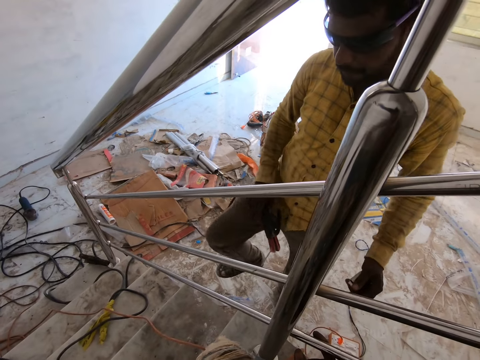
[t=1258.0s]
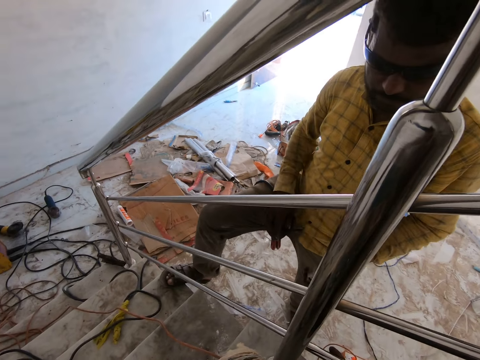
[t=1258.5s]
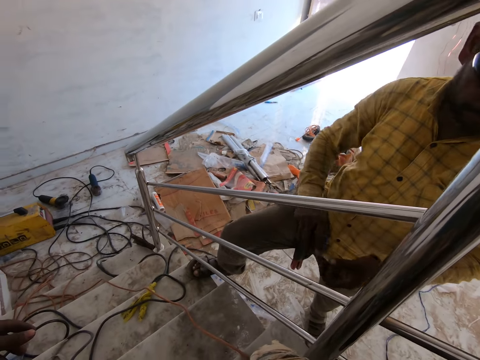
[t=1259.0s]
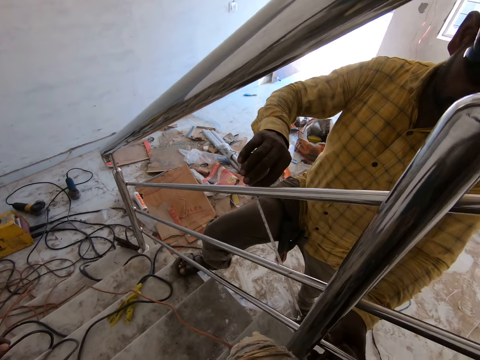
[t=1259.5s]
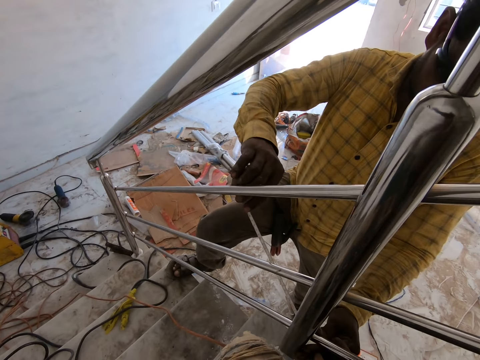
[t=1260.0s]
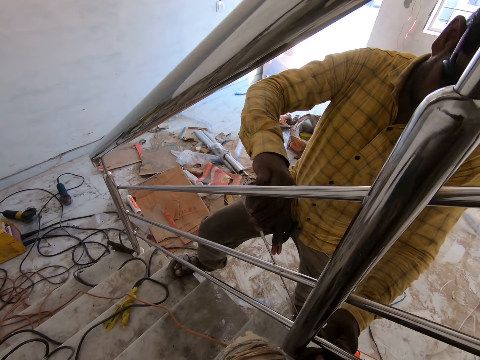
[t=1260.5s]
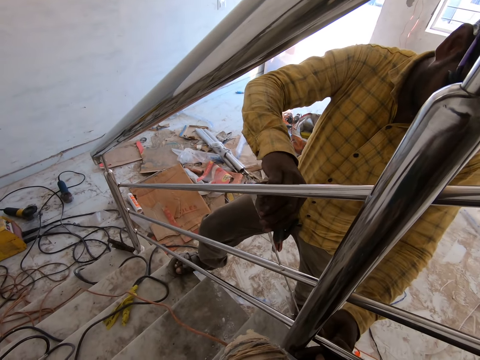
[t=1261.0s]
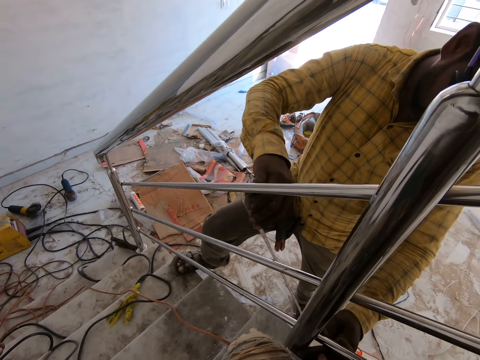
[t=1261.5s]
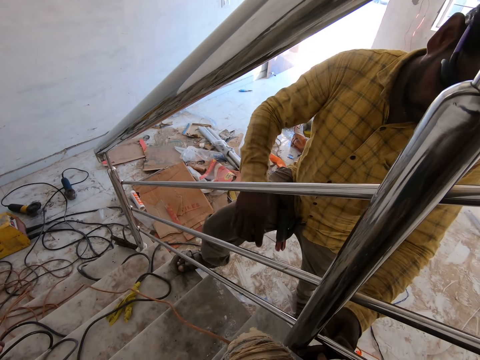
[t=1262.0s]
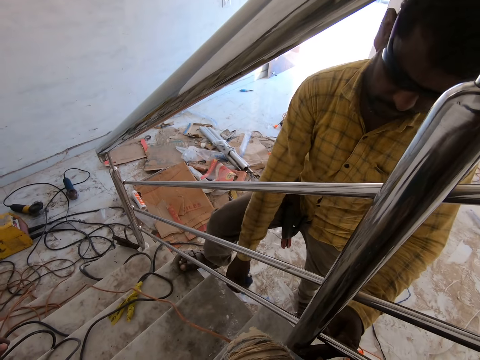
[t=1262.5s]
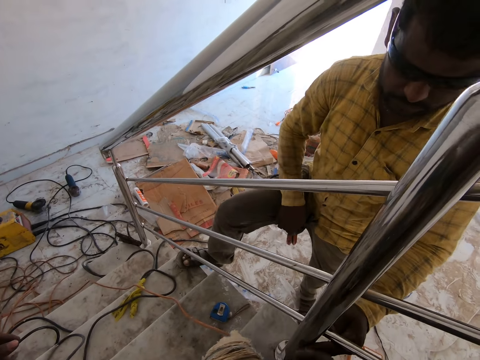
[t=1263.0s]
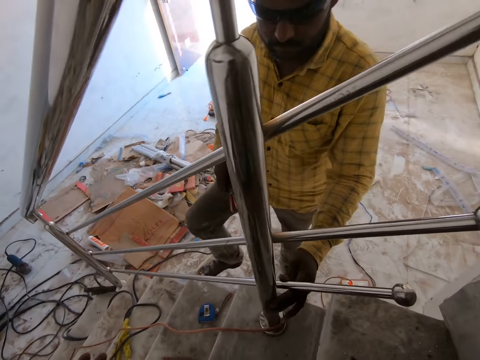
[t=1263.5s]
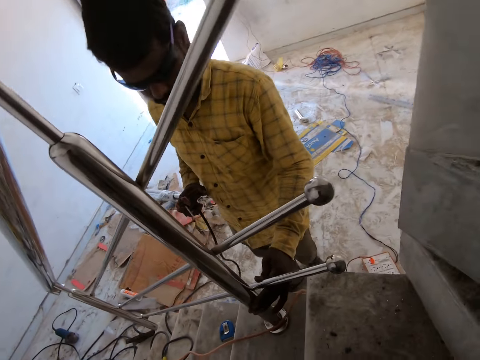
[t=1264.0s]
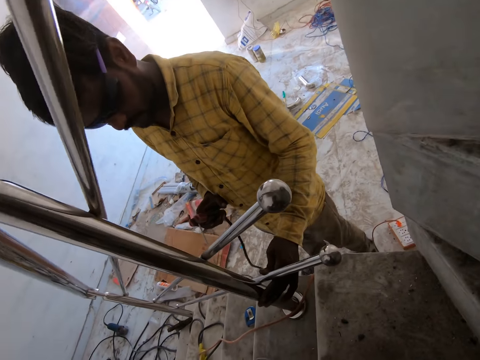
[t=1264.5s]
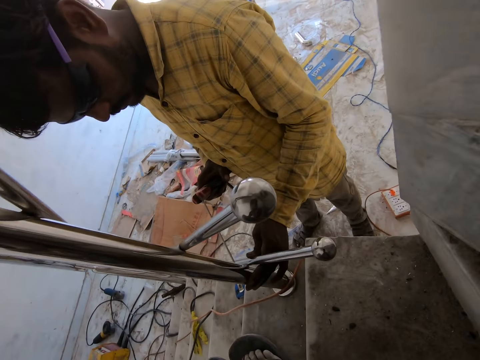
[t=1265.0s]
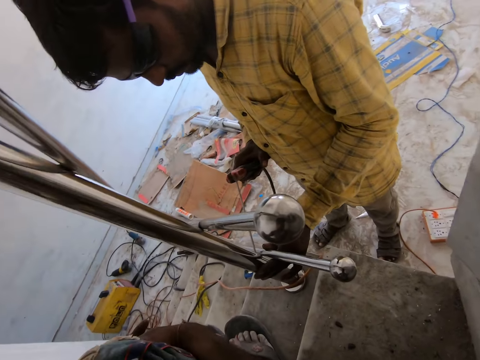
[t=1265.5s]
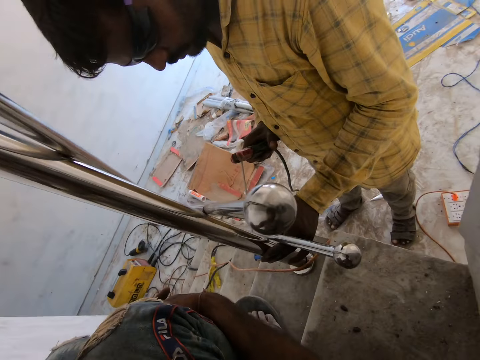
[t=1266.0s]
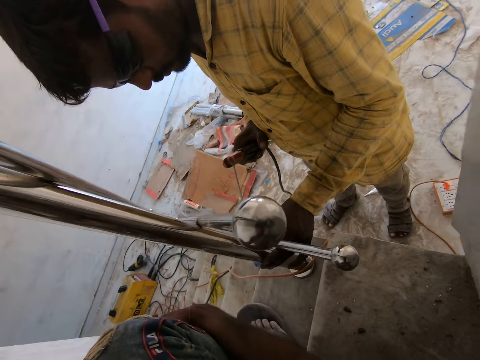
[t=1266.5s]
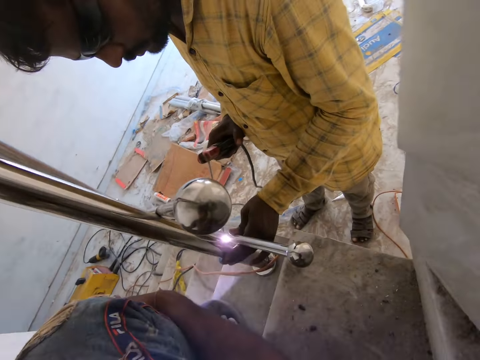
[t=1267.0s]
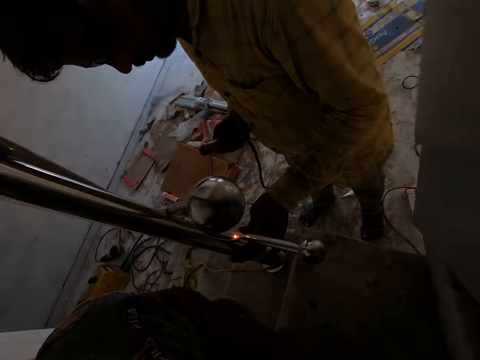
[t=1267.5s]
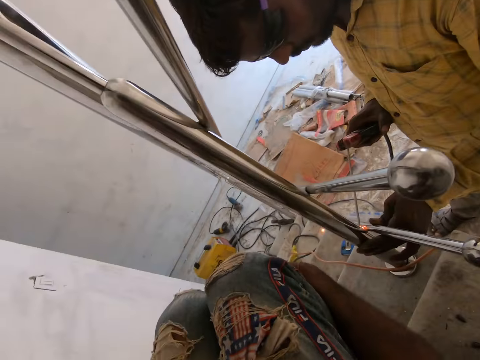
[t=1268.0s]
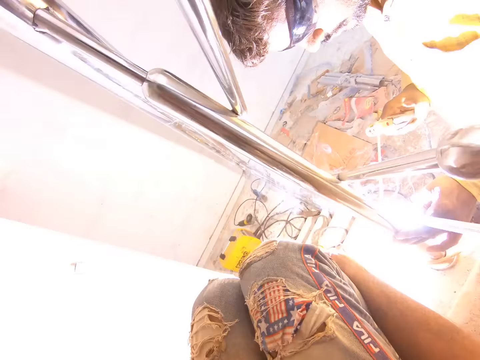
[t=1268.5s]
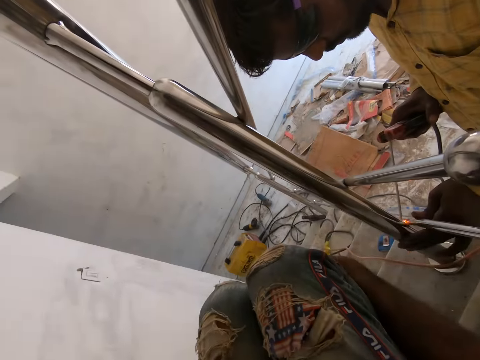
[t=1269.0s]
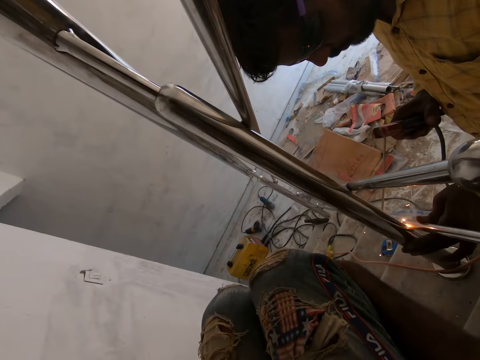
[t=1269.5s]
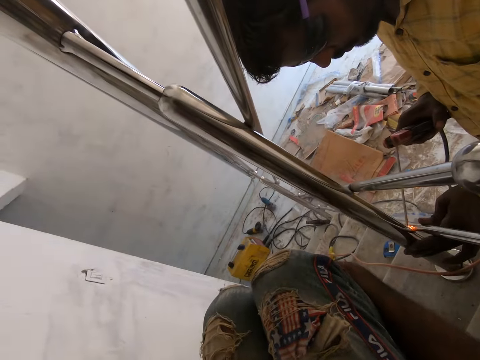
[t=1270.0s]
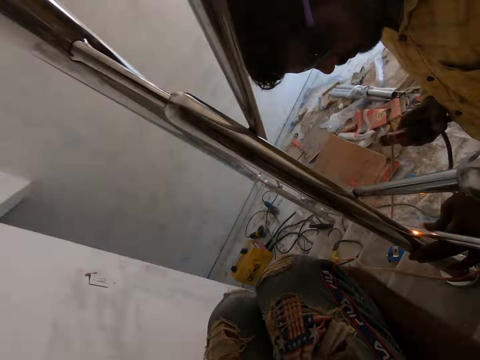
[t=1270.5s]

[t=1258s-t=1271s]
The man places his right leg on the staircase step. He passes the tape measure in his left hand to his right hand, draws out the blade of the tape measure in his right hand with his left hand, and measures the metal tubes with the tape measure in his right hand. He drops the tape measure on the staircase step with his right hand. He removes his right leg from the staircase step and picks up the electrode holder from his right thigh with his right hand. He aligns a stair rail. He welds the metal tube to the baluster with the electrode stick connected to the electrode holder in his right hand.

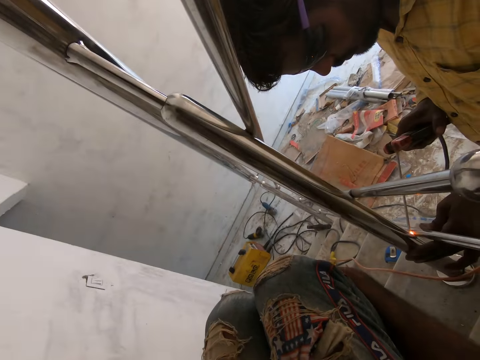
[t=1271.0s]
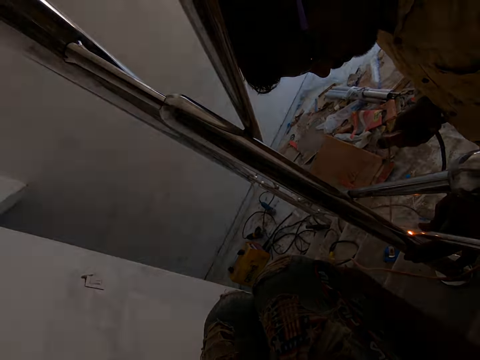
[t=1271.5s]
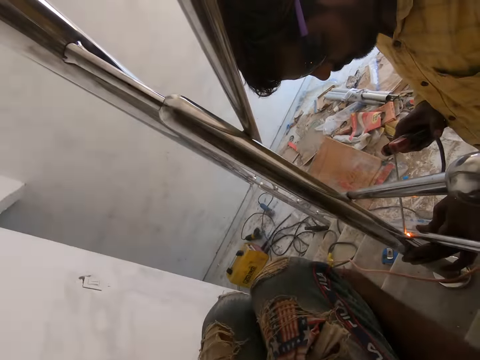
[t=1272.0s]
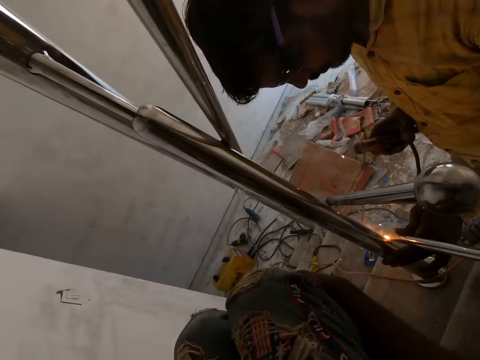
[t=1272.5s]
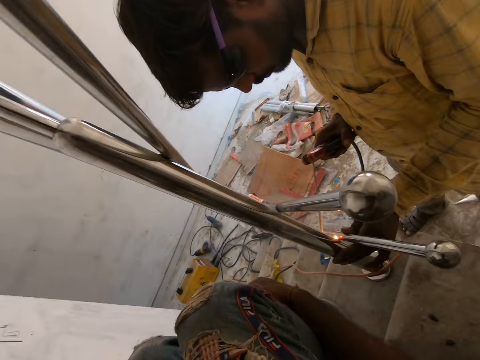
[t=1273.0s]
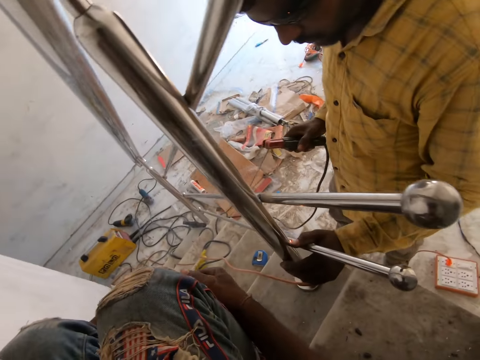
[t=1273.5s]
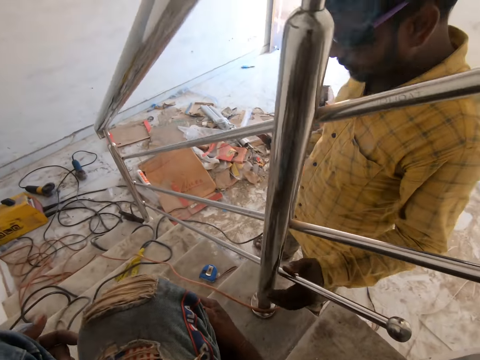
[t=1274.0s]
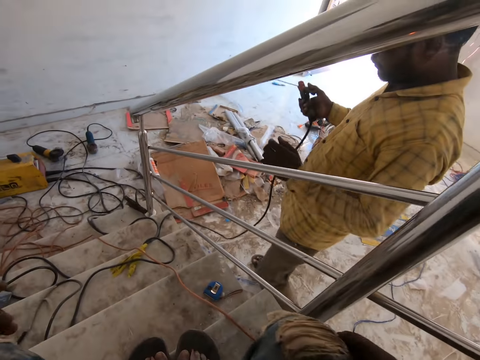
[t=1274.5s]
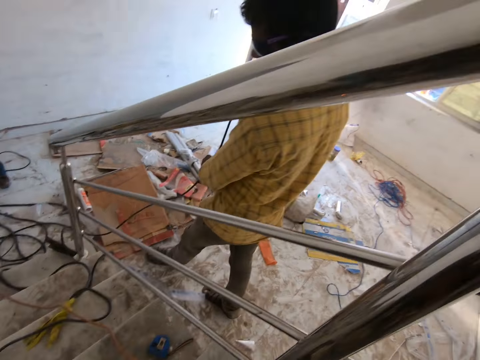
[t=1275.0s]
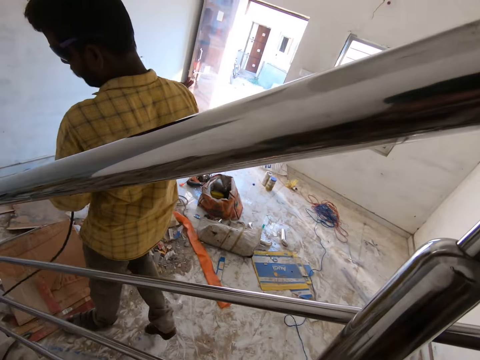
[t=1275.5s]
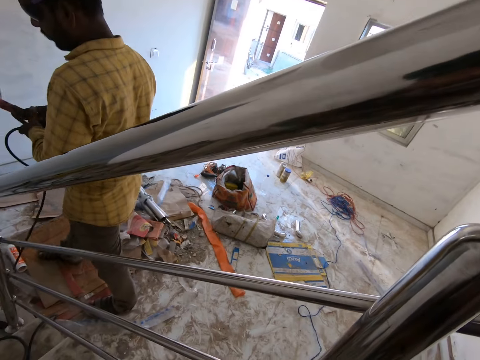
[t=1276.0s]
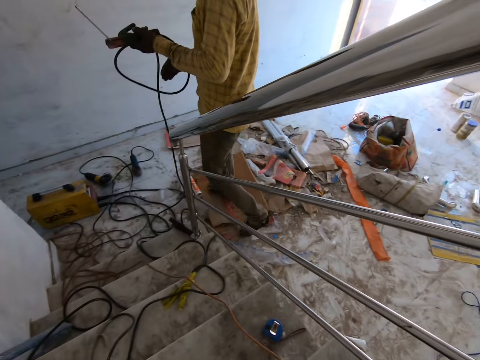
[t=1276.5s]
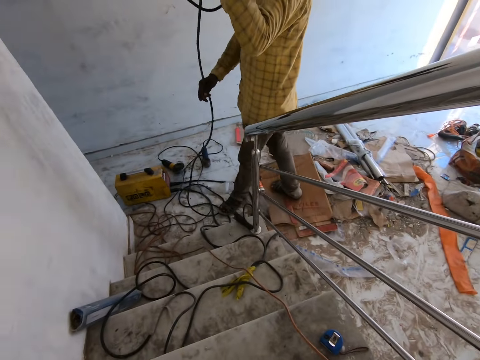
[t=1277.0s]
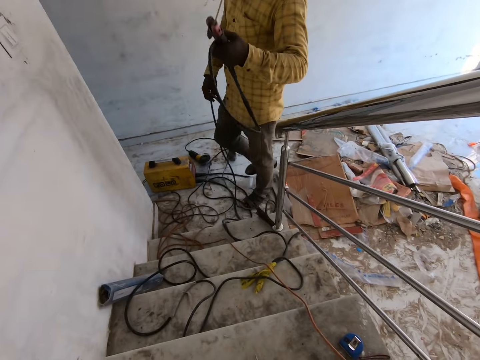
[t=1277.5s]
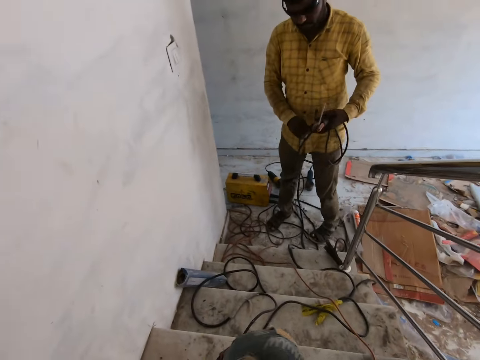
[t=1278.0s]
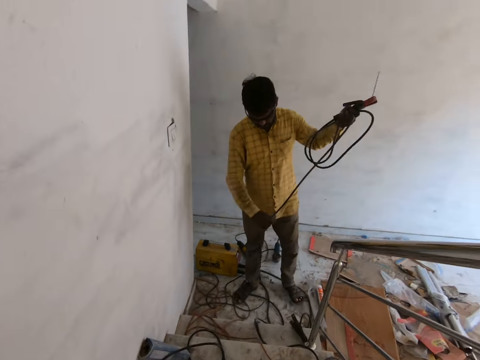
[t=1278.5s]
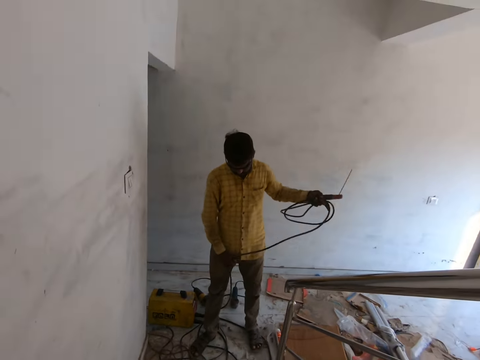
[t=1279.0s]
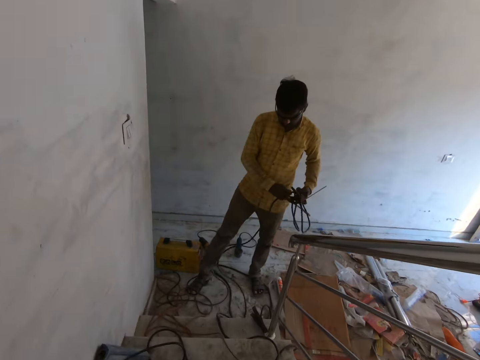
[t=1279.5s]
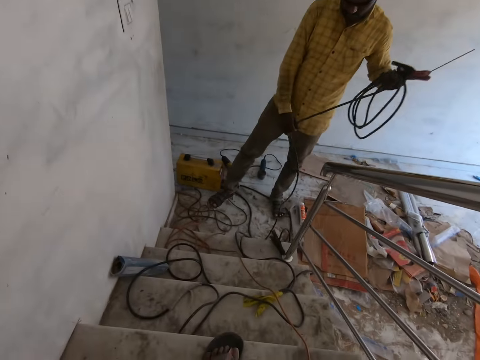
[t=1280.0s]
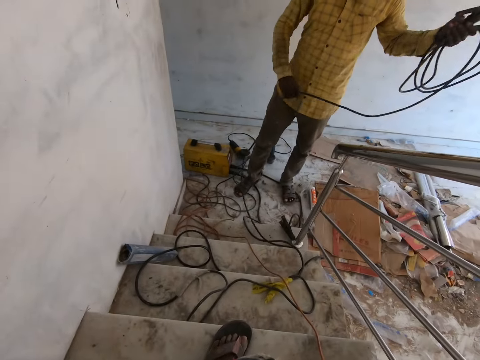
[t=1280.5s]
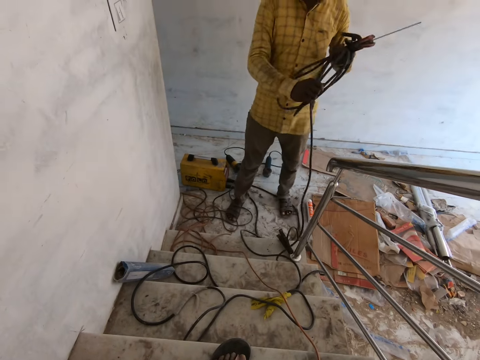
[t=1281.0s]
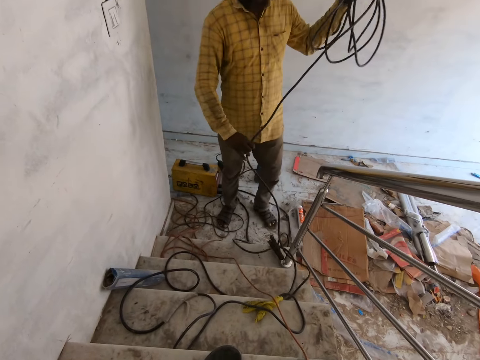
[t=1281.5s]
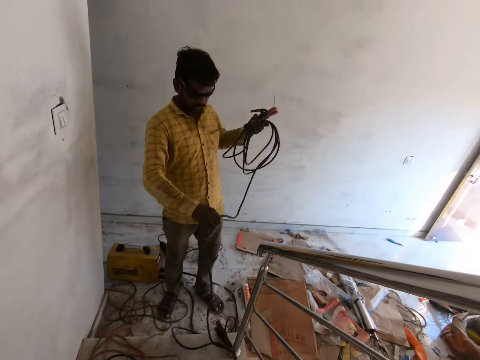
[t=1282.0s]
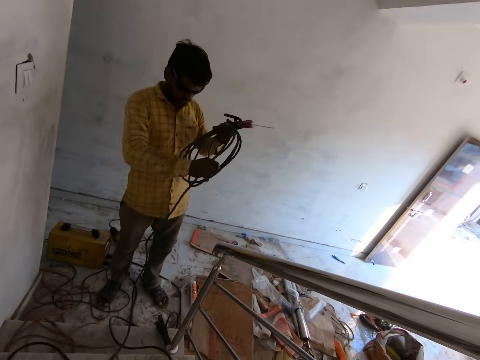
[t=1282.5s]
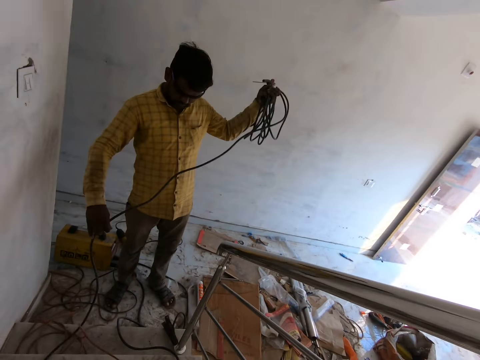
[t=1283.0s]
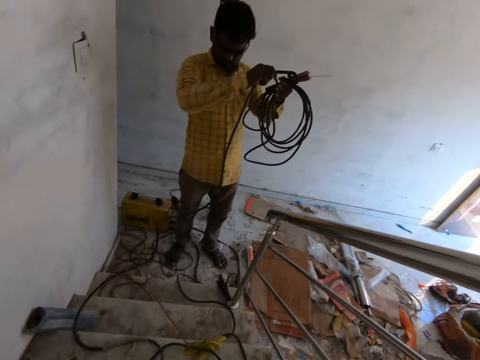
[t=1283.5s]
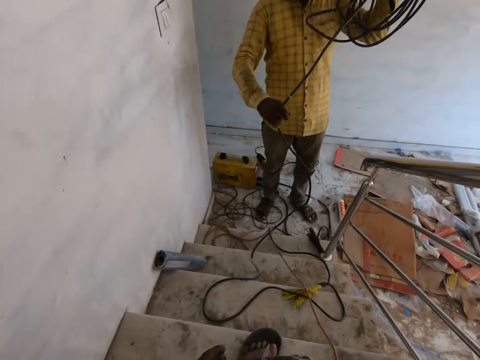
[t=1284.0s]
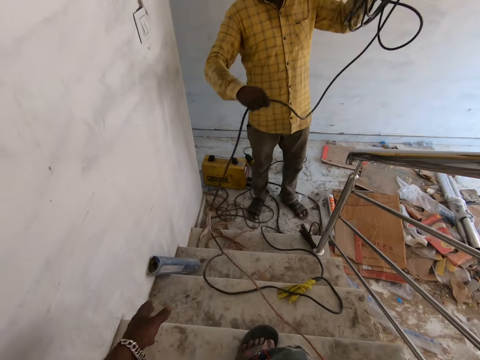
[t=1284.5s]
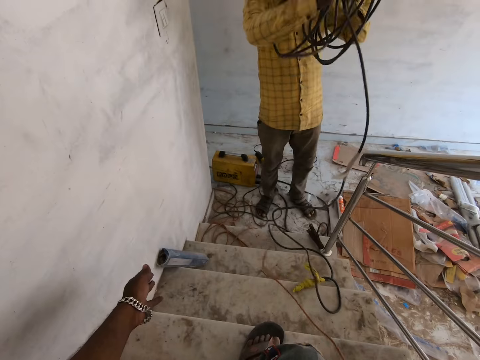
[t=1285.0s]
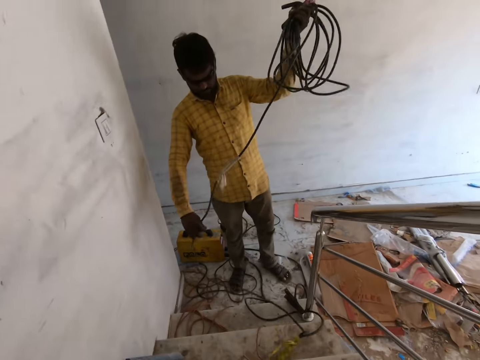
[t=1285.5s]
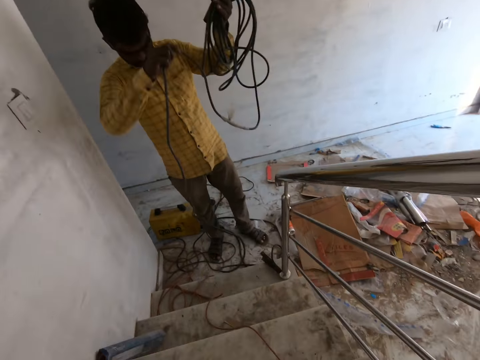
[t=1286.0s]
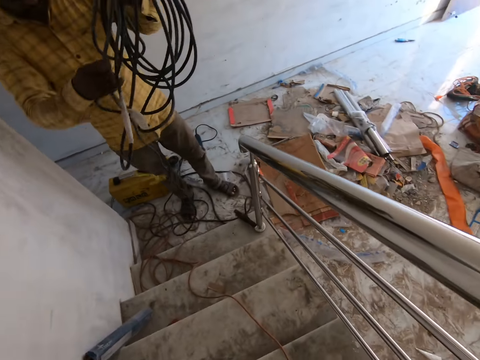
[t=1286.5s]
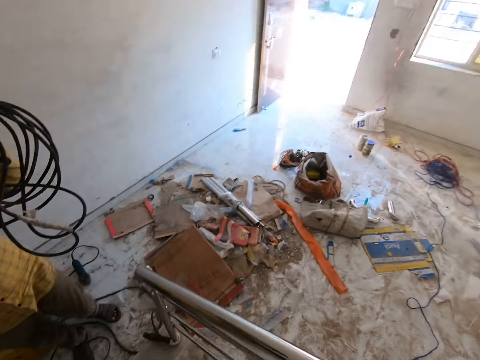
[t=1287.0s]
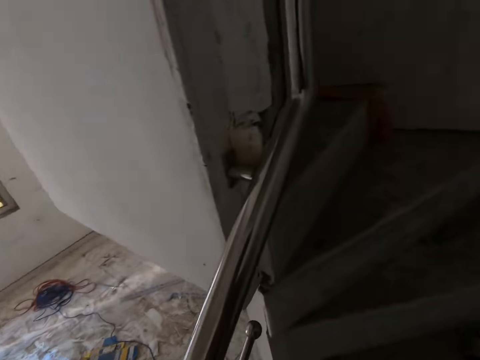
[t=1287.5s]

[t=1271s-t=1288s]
The man presses the metal tube with his left thumb. He walks in the room. He folds the cord of the electrode holder, or welding machine cable, with his left hand. He passes the electrode holder in his right hand to his left hand and folds the cord of the electrode holder with his right hand. The camera wearer sways a hand. They interact with the man. They straighten a hand. The man folds the welding machine cable. The camera wearer looks around.
